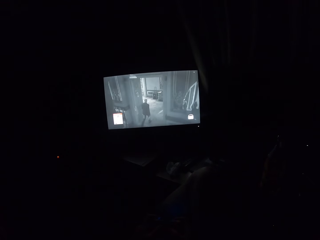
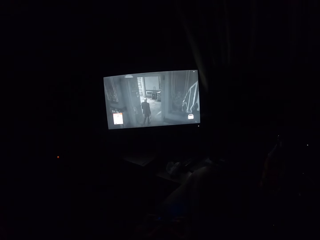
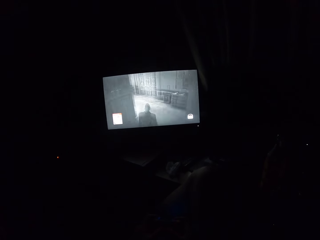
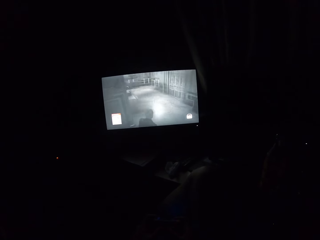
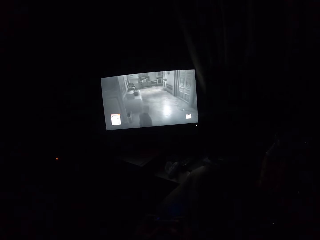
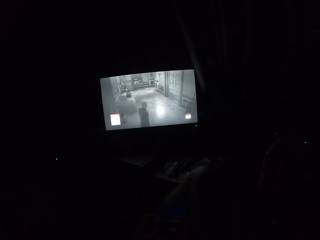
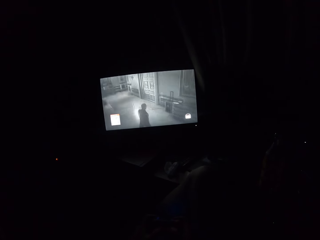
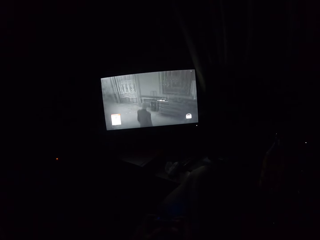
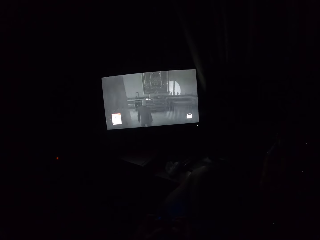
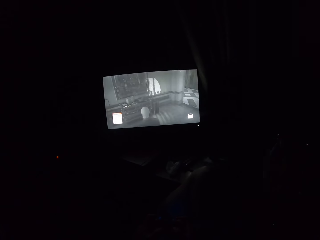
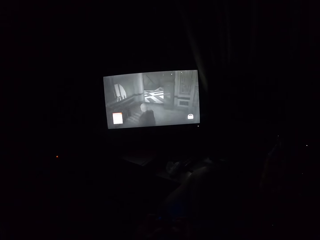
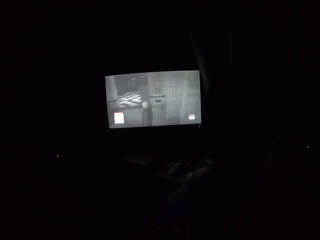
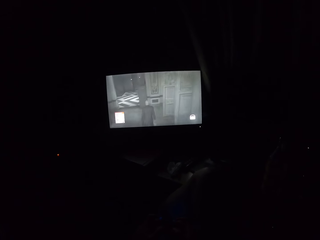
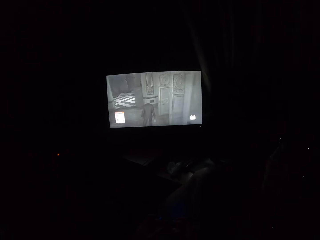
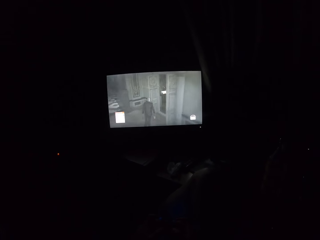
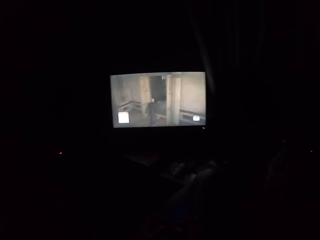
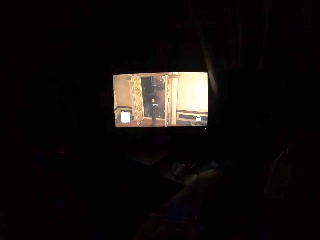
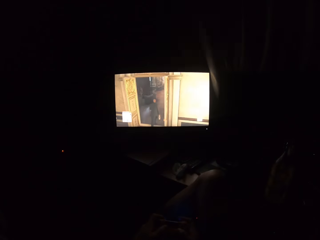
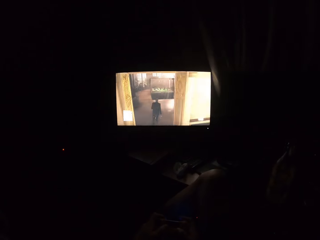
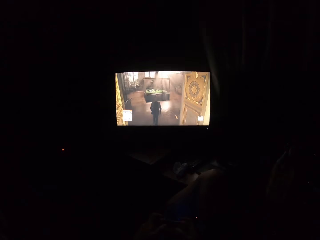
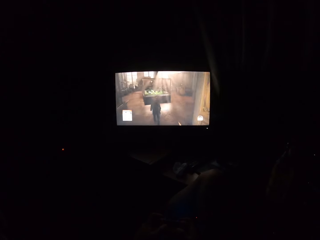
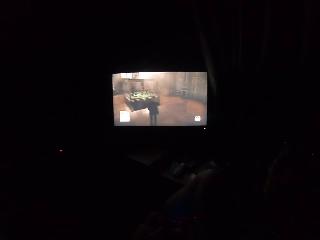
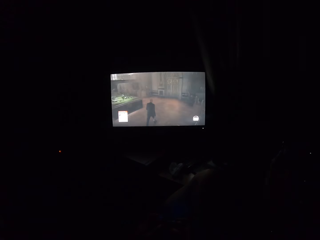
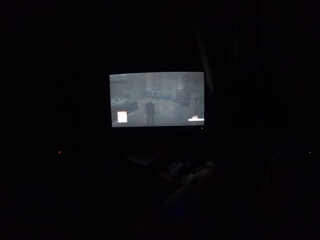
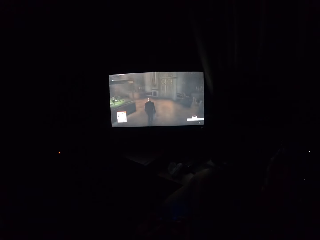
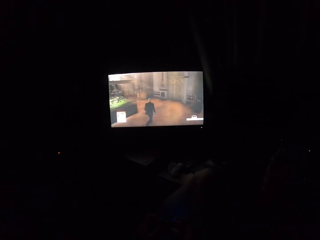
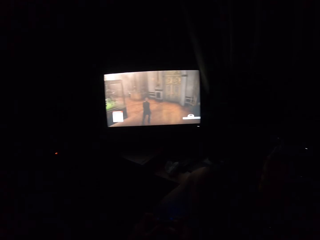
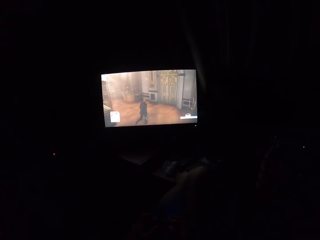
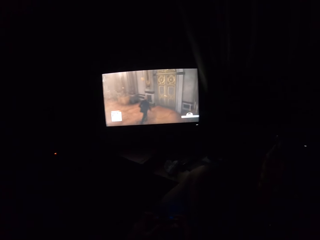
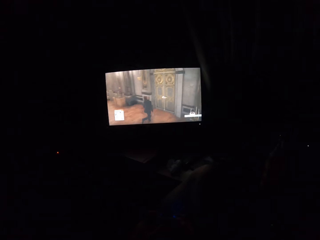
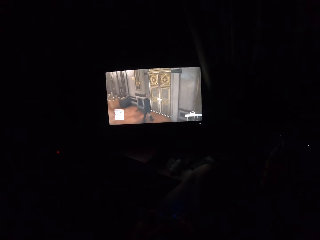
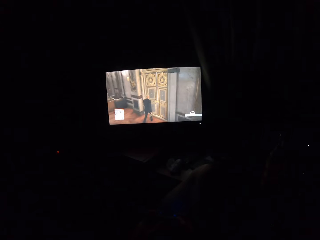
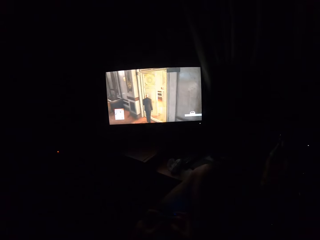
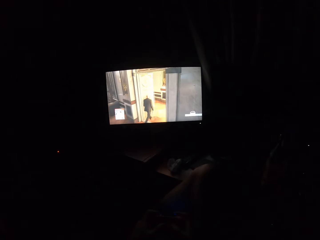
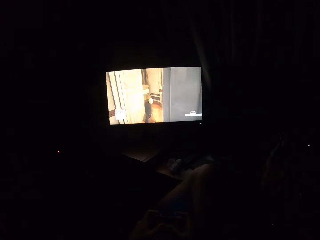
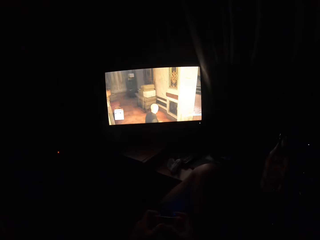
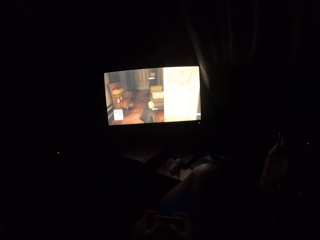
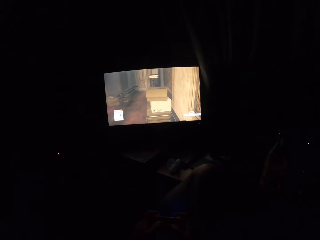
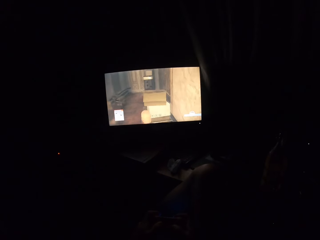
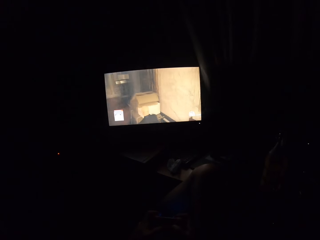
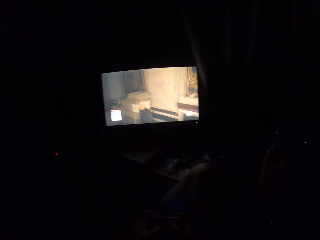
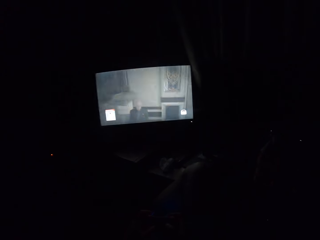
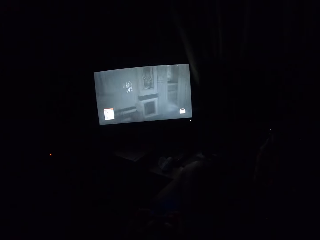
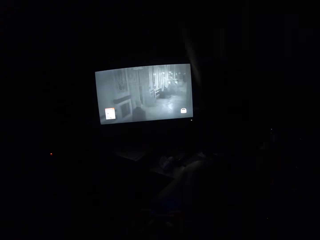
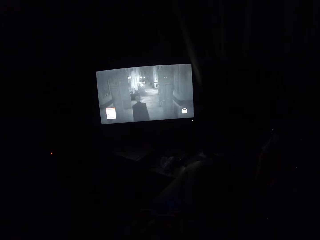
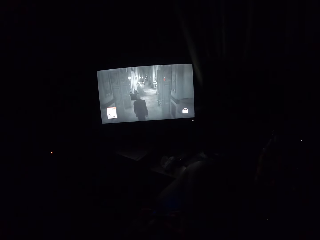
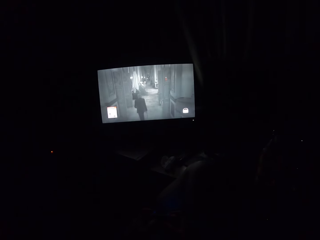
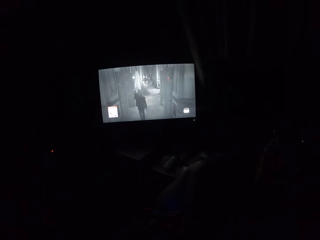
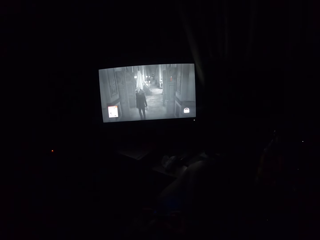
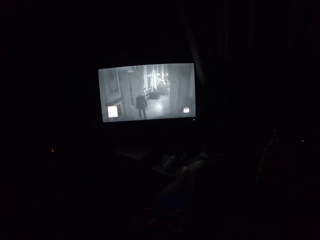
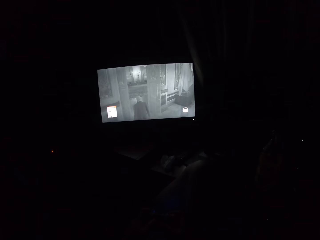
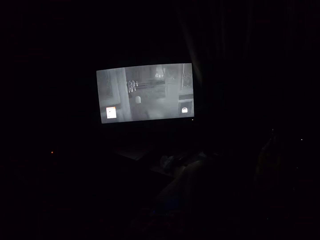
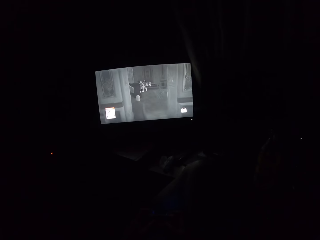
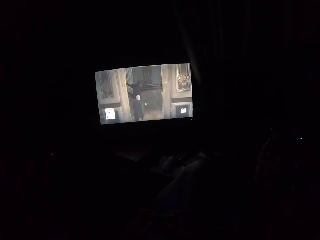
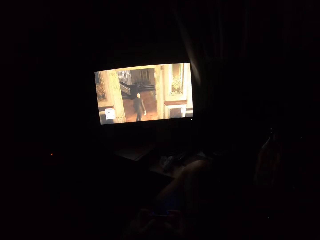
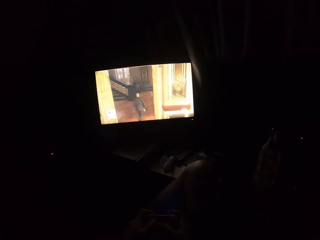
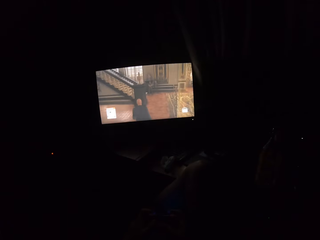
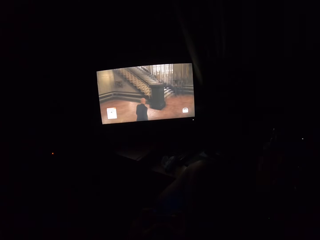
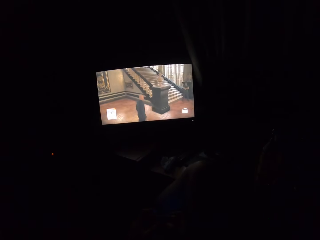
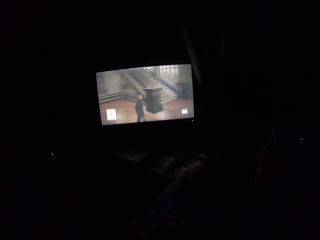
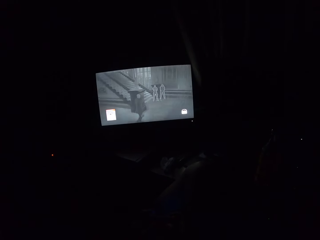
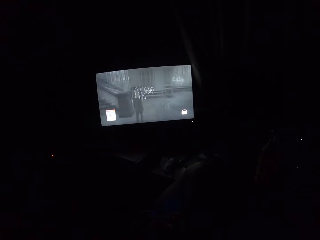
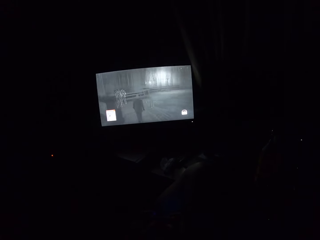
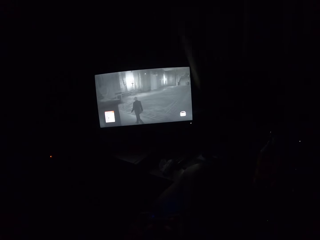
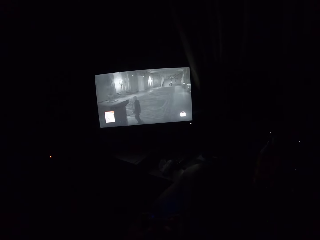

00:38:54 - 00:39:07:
The camera wearer turns to the side. They play a video game on the television.

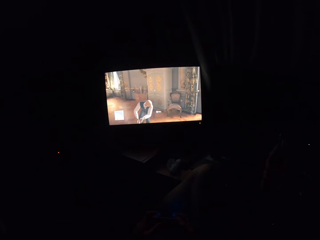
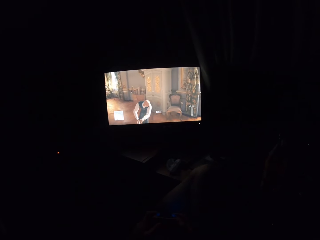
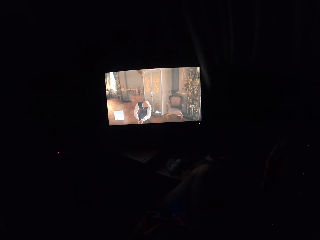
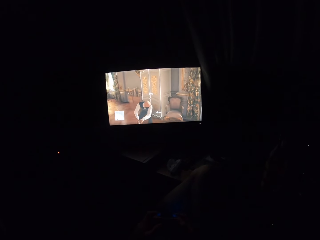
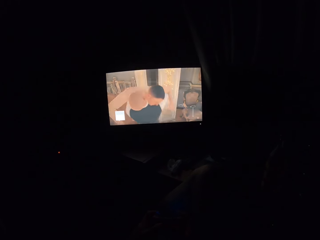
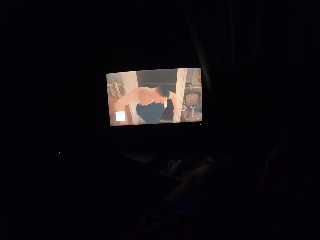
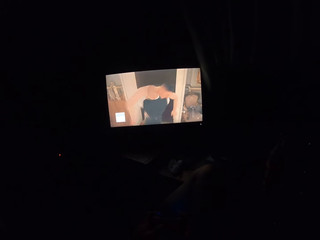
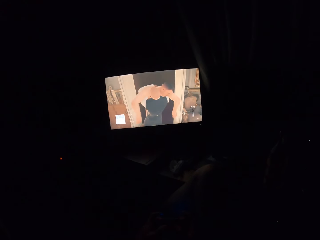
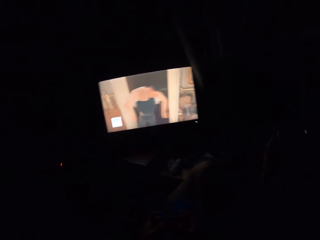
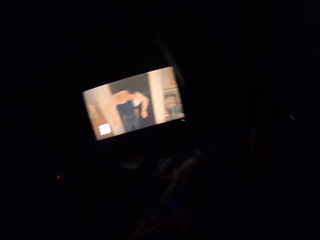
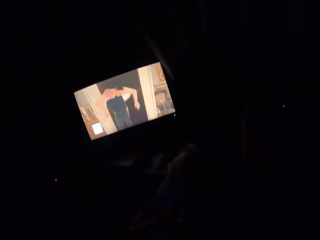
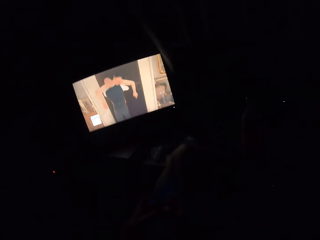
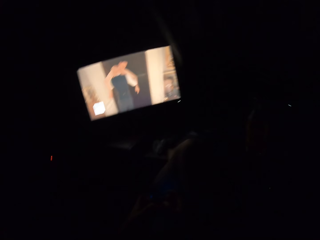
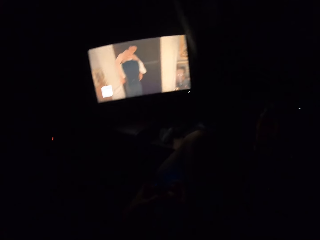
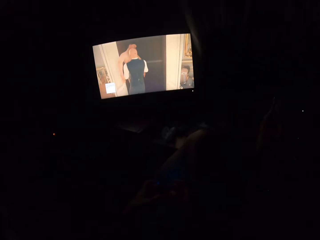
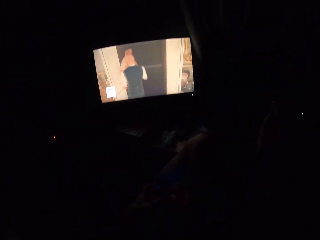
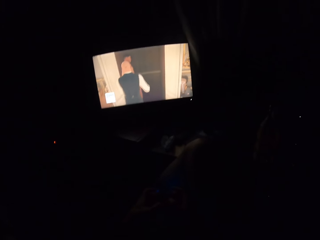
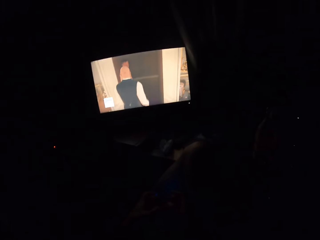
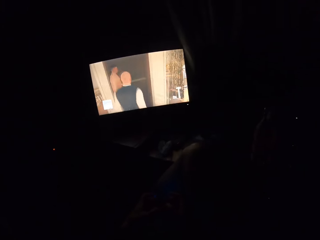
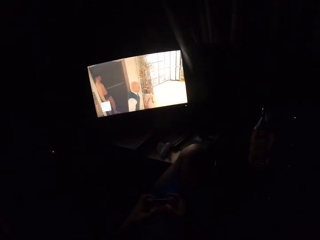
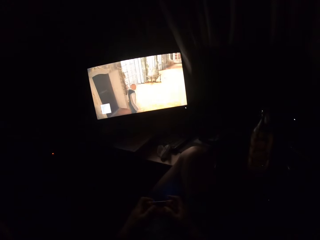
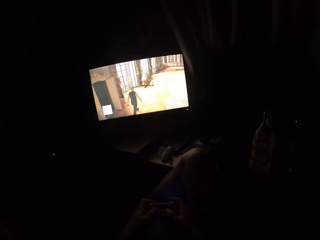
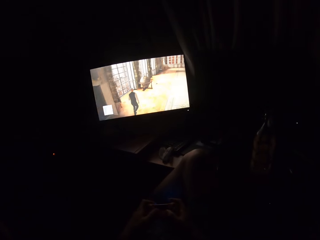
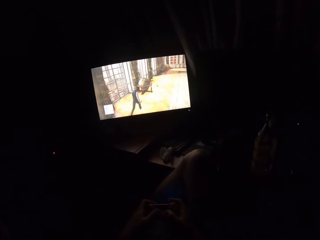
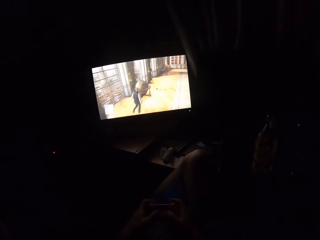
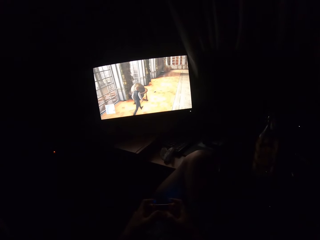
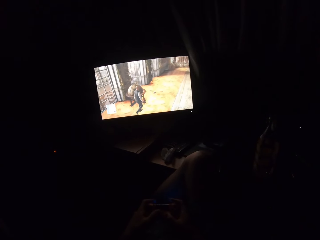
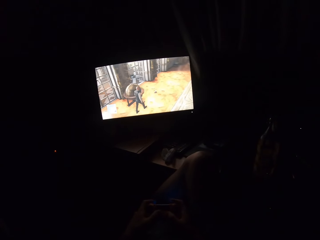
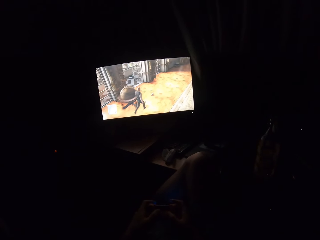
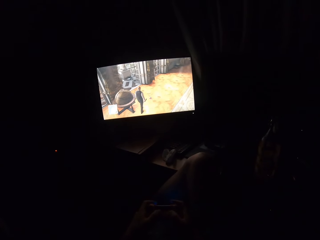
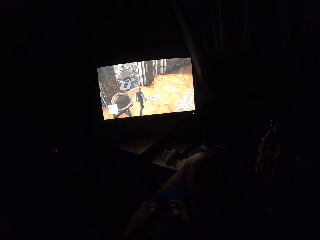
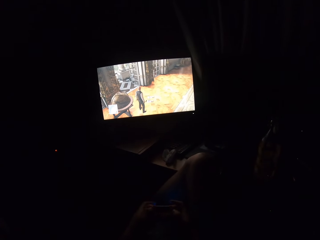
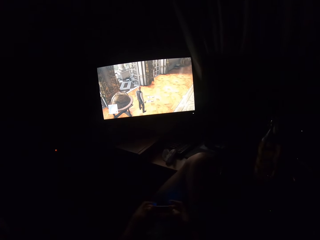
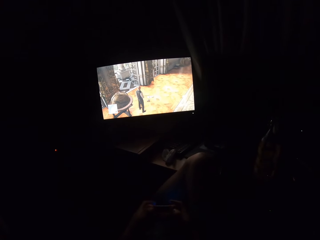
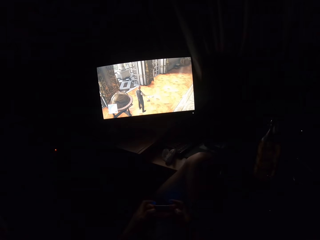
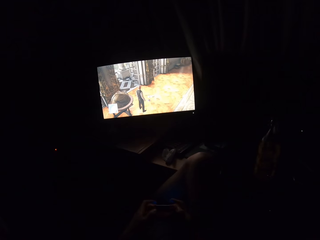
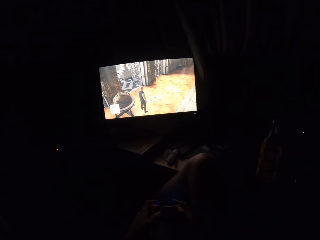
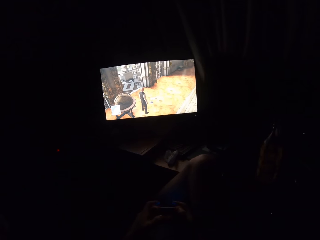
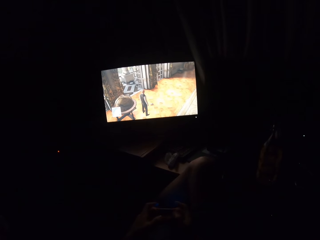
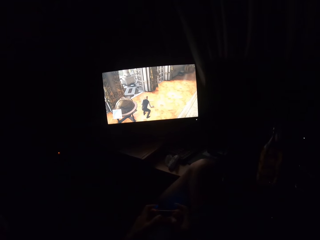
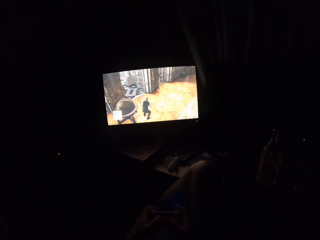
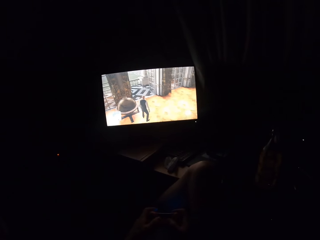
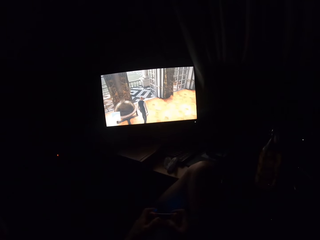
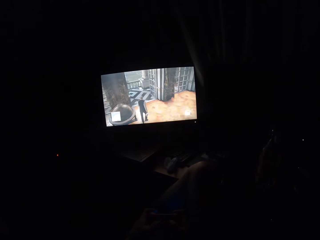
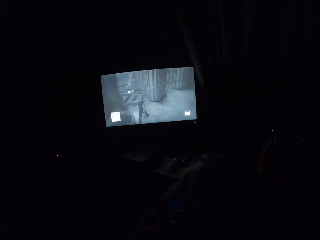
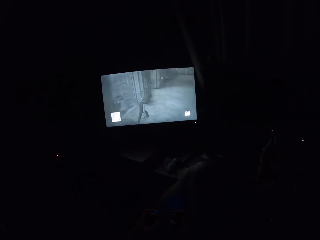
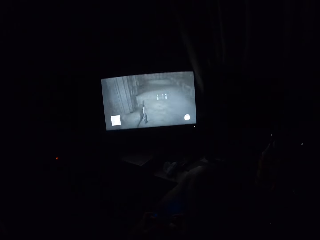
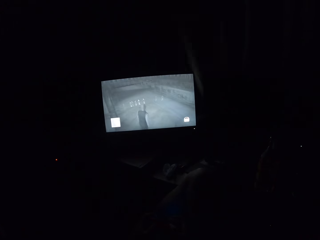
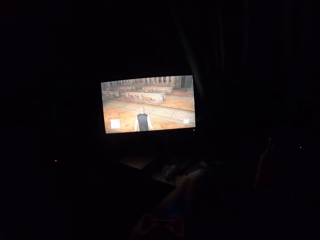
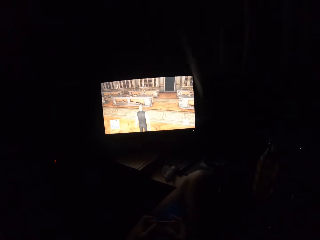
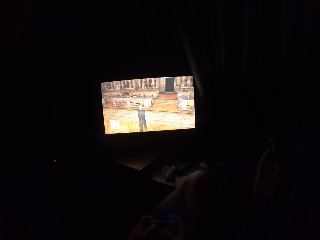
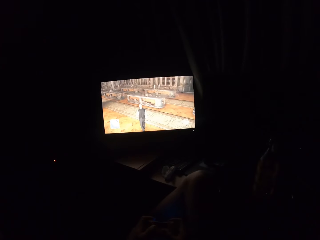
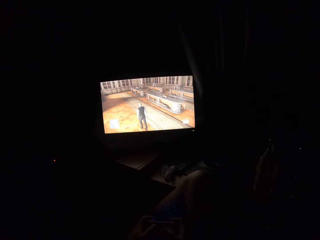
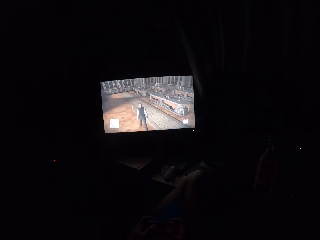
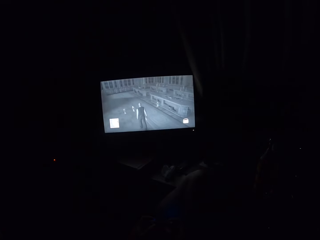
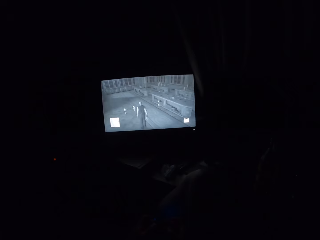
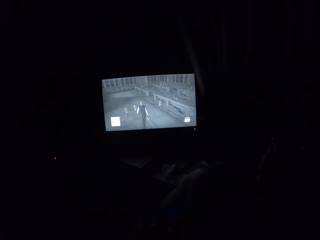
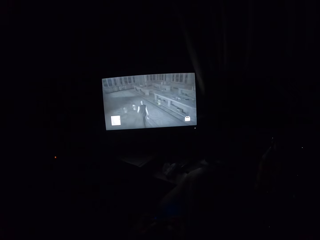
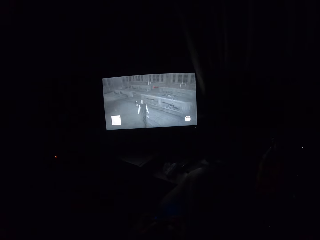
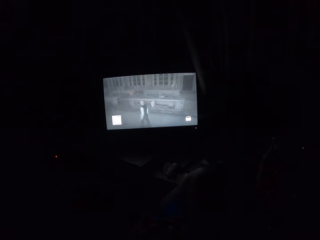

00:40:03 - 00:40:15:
The camera wearer turns to the side. They play a video game on the television.
